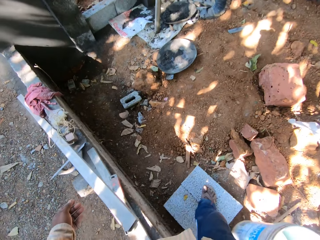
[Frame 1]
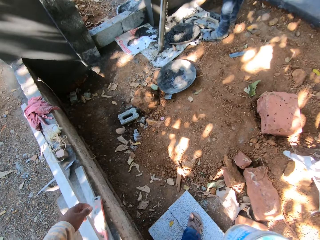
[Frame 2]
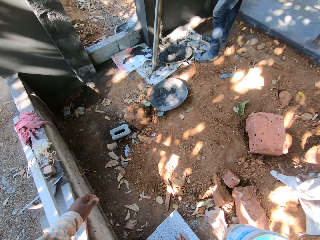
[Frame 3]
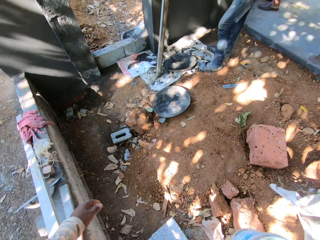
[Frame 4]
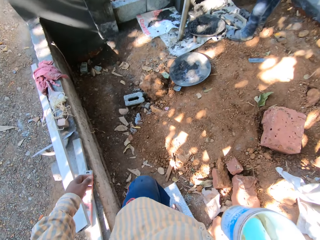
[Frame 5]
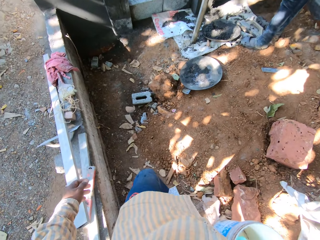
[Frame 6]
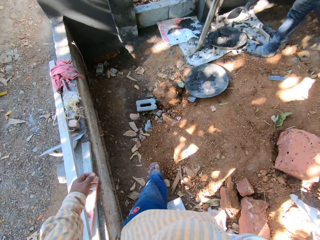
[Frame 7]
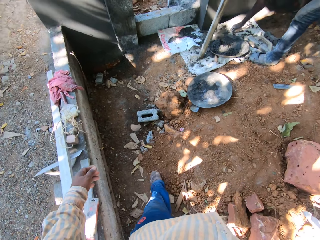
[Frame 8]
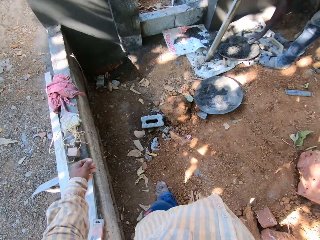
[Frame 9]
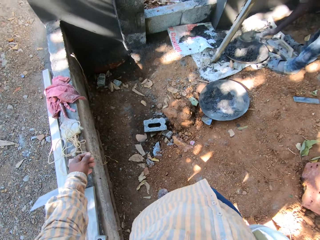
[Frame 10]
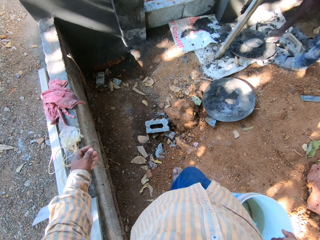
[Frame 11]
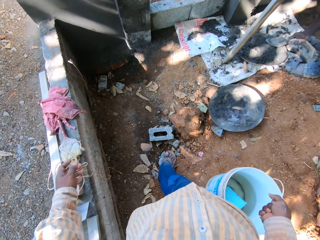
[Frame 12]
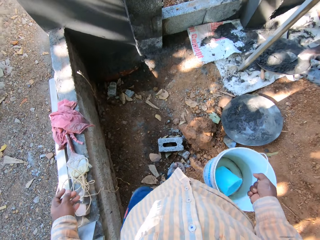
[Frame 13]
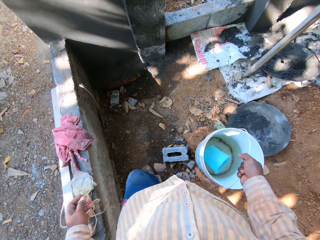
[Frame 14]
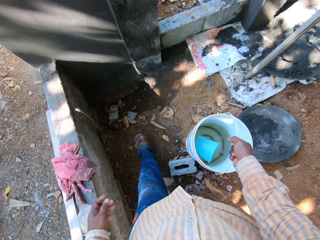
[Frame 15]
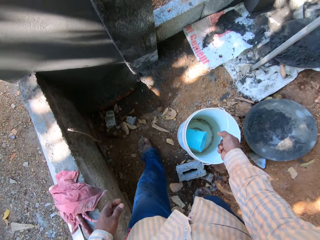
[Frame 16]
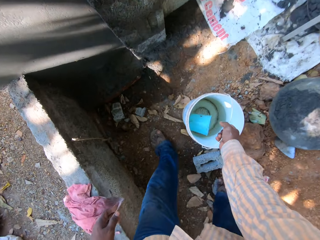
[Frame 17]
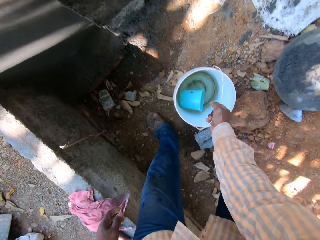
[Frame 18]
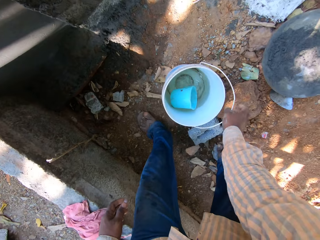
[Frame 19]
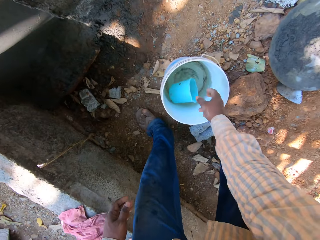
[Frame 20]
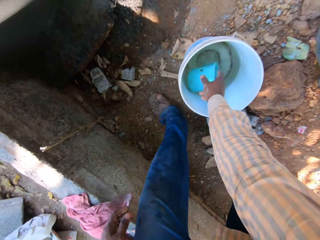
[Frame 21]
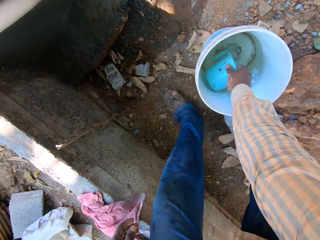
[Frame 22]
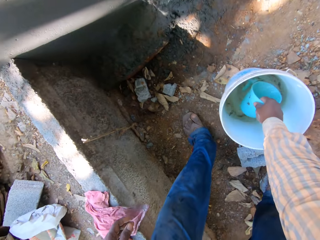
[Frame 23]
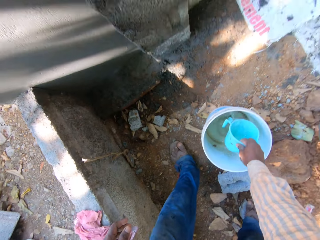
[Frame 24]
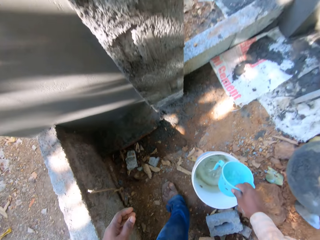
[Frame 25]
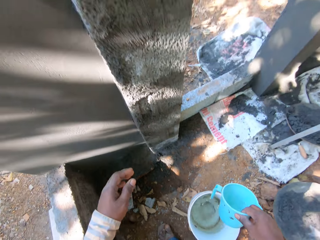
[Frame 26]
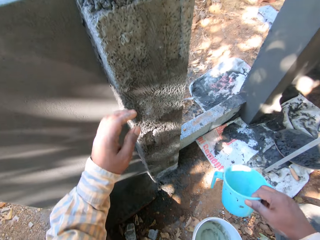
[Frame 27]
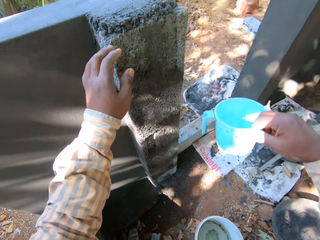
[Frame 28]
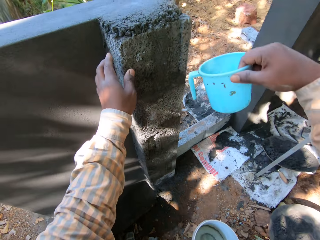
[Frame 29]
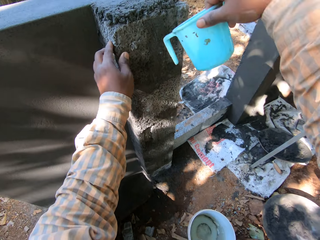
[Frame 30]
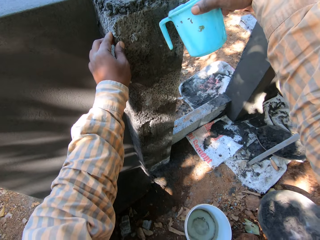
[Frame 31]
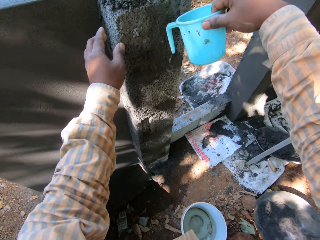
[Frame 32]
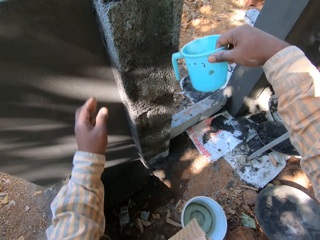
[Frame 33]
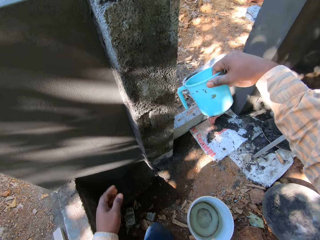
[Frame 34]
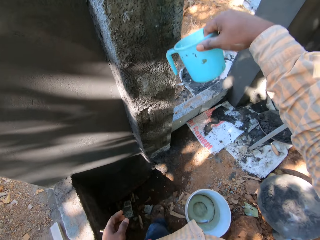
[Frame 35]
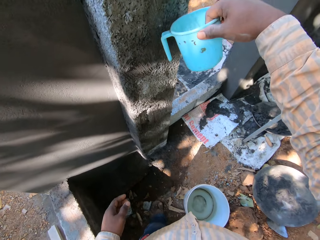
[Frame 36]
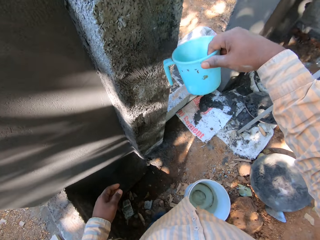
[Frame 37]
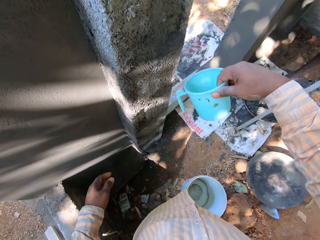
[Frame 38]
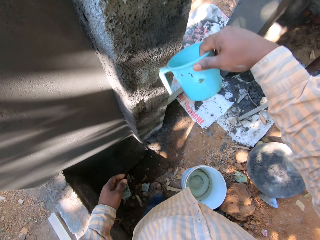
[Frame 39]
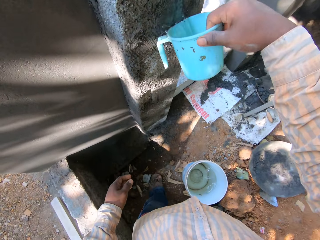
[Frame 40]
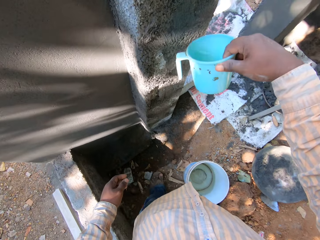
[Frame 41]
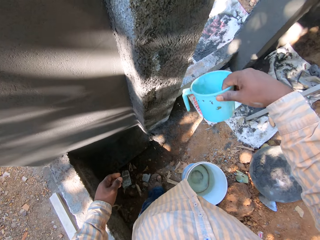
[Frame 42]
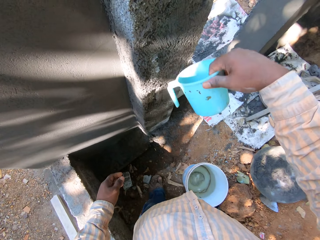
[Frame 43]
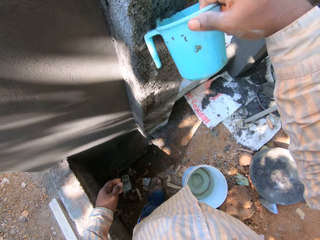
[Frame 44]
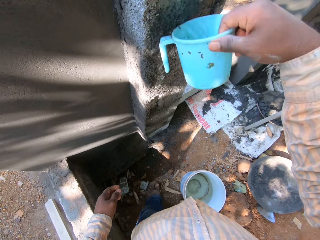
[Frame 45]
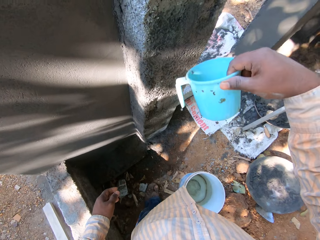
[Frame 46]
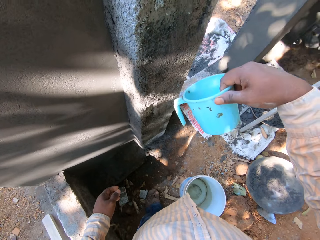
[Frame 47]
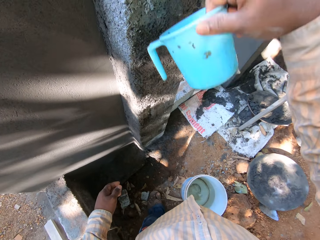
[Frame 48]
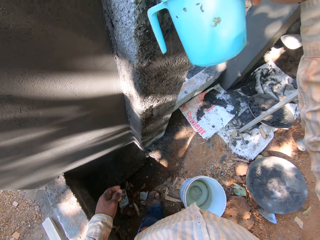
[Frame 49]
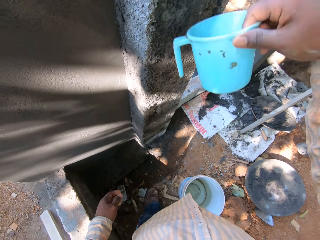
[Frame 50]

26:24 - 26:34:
The camera wearer places the bucket on the ground with his right hand. He takes water in a cup in the bucket with his right hand. He holds the wall. He pours water on a pillar with the cup in his right hand. He drops the hand down from the wall. He pours water to the wall.

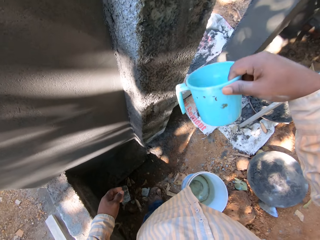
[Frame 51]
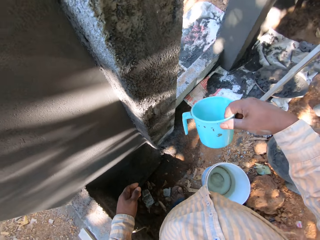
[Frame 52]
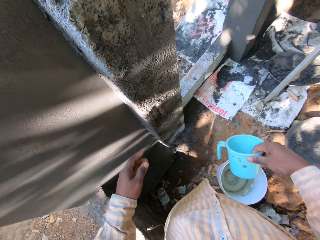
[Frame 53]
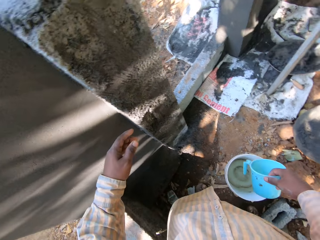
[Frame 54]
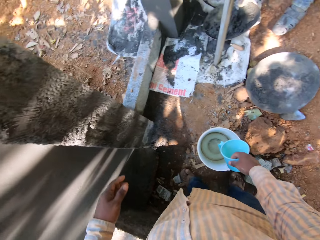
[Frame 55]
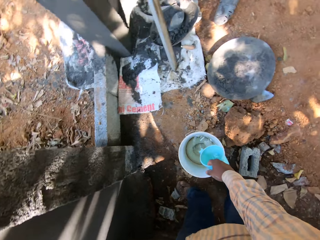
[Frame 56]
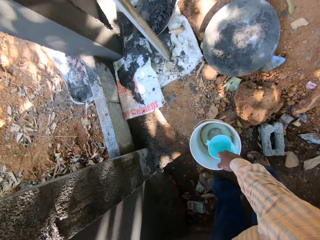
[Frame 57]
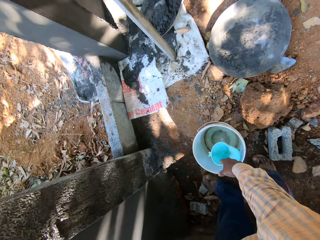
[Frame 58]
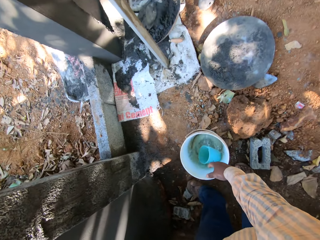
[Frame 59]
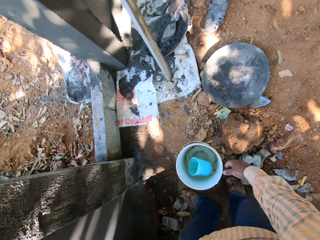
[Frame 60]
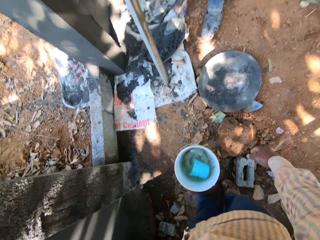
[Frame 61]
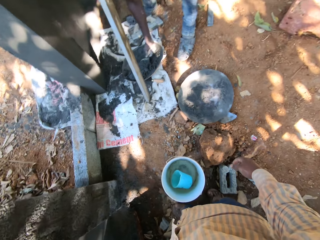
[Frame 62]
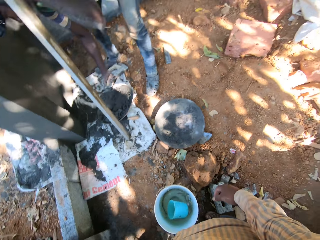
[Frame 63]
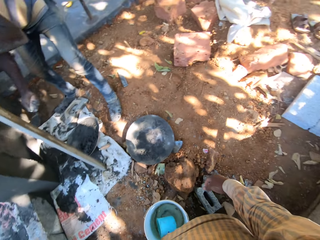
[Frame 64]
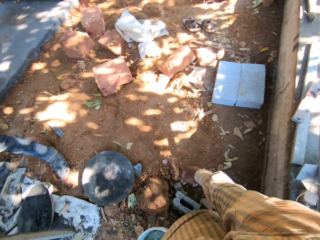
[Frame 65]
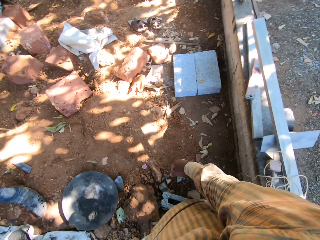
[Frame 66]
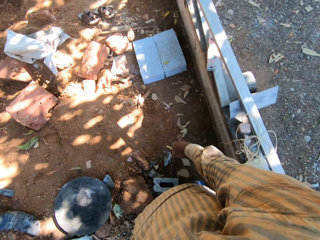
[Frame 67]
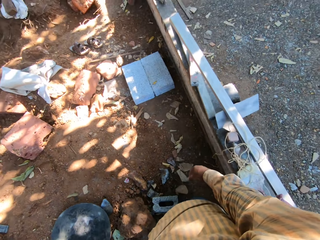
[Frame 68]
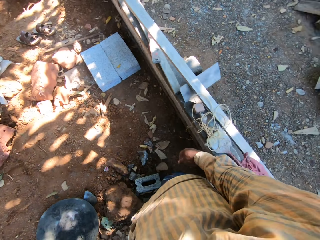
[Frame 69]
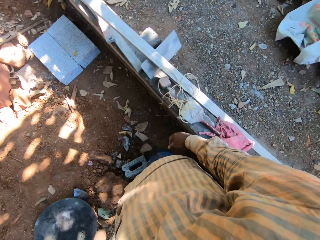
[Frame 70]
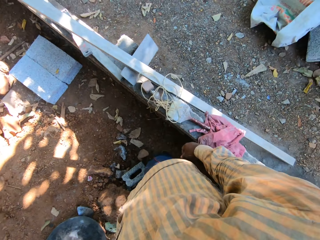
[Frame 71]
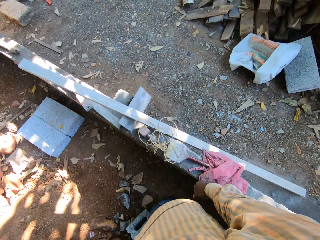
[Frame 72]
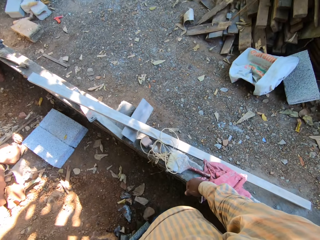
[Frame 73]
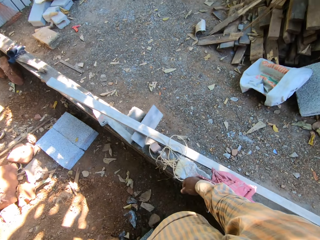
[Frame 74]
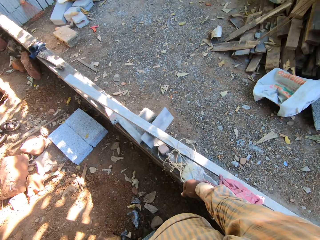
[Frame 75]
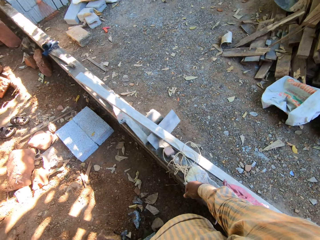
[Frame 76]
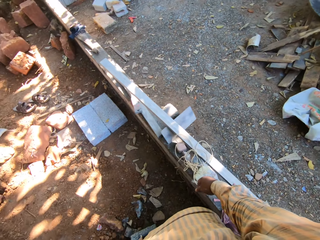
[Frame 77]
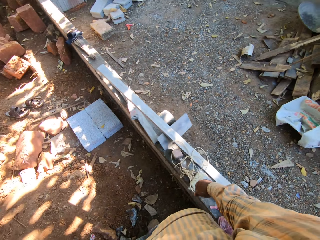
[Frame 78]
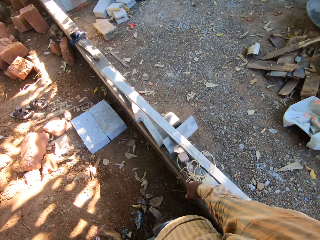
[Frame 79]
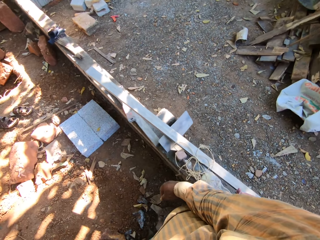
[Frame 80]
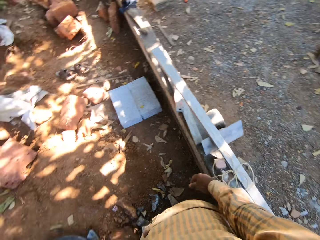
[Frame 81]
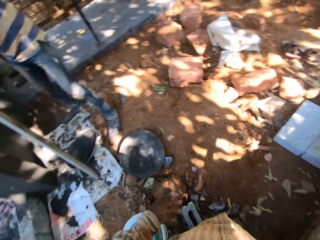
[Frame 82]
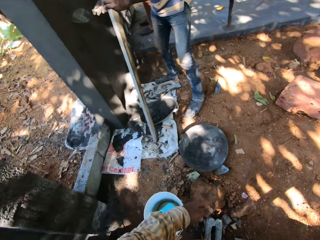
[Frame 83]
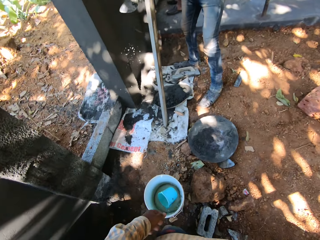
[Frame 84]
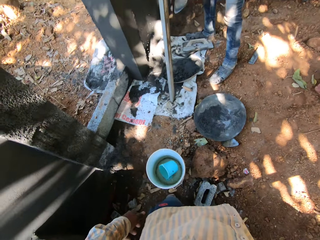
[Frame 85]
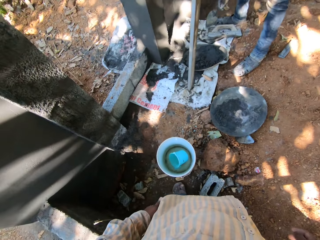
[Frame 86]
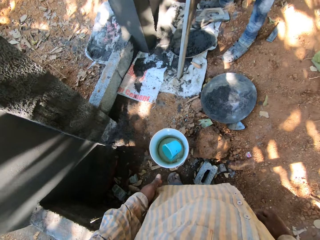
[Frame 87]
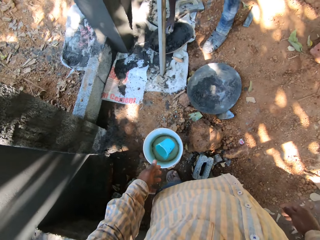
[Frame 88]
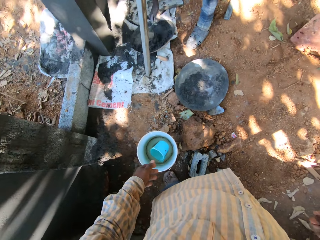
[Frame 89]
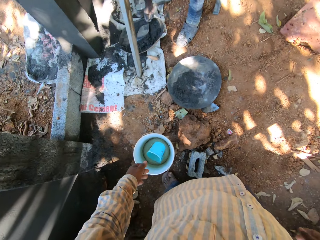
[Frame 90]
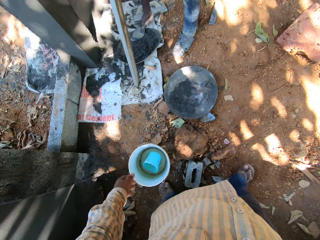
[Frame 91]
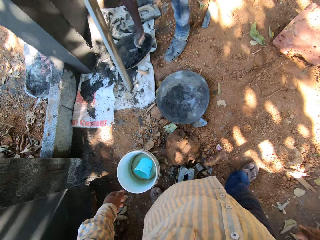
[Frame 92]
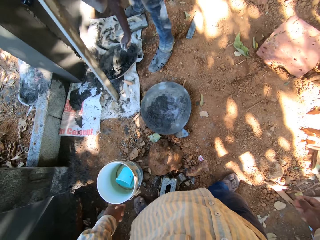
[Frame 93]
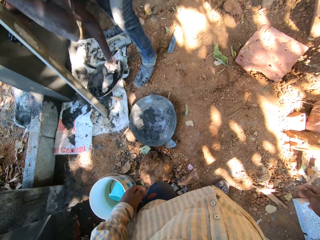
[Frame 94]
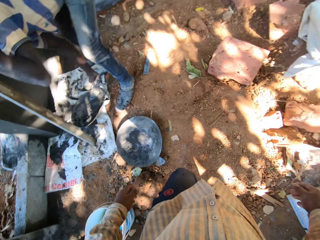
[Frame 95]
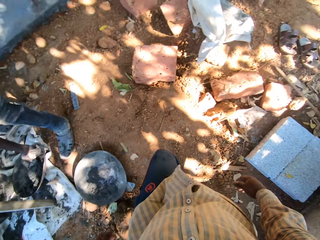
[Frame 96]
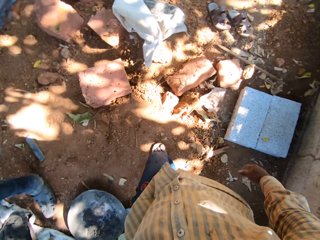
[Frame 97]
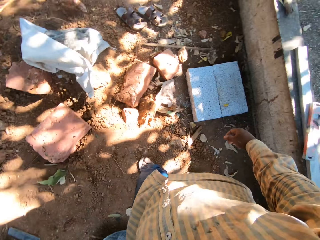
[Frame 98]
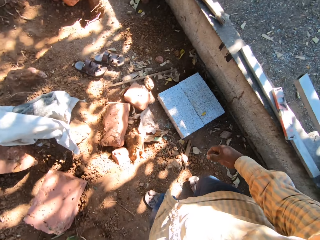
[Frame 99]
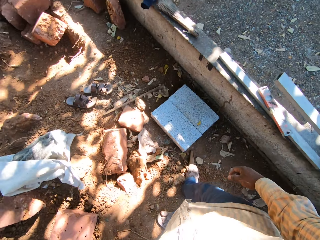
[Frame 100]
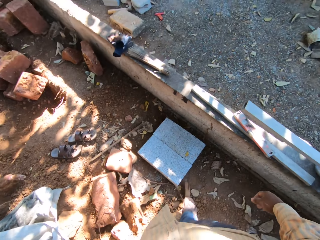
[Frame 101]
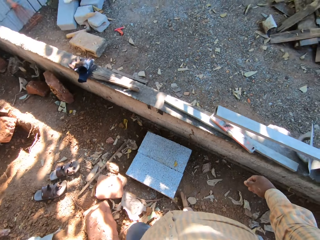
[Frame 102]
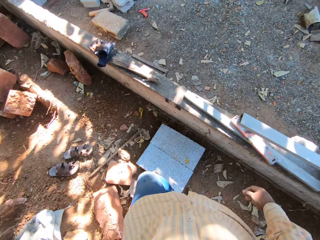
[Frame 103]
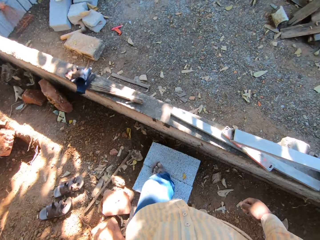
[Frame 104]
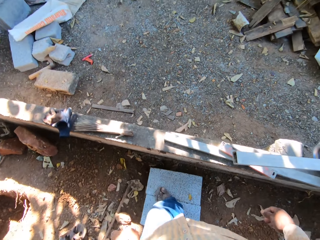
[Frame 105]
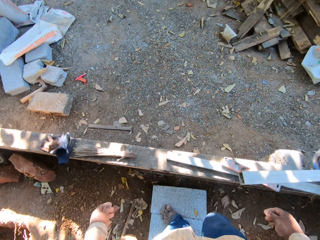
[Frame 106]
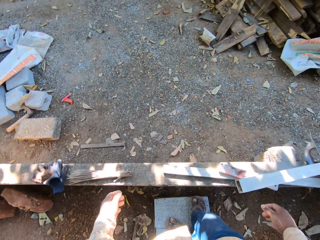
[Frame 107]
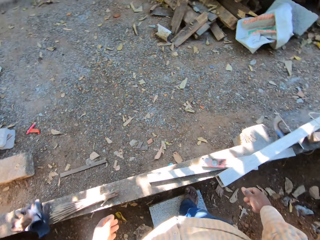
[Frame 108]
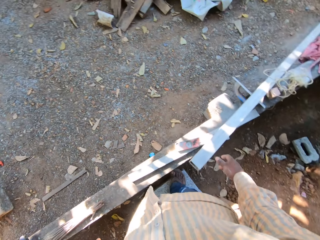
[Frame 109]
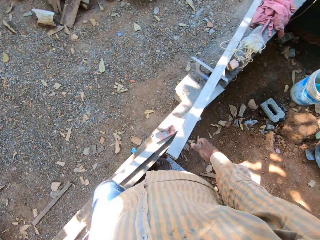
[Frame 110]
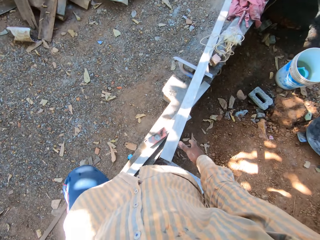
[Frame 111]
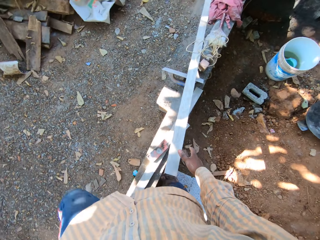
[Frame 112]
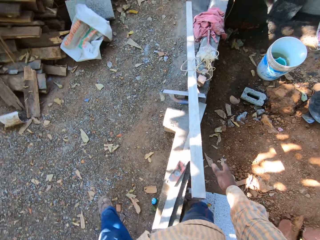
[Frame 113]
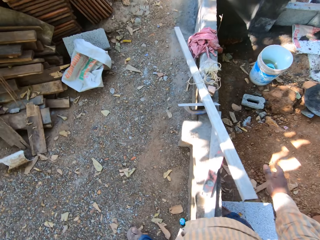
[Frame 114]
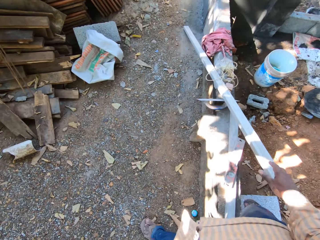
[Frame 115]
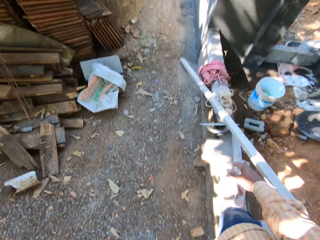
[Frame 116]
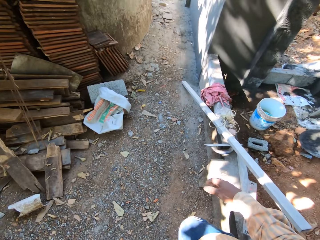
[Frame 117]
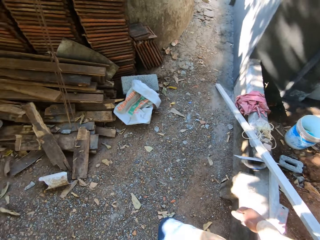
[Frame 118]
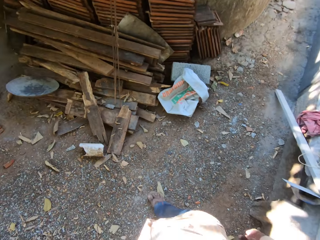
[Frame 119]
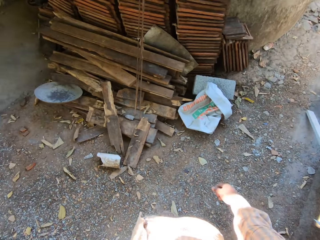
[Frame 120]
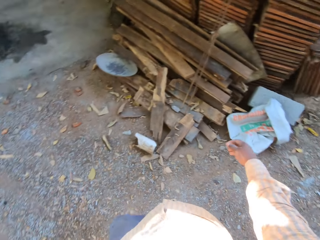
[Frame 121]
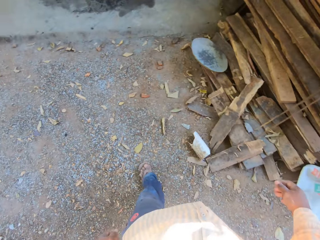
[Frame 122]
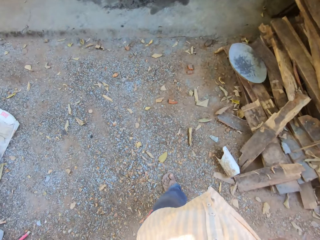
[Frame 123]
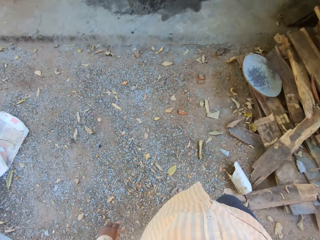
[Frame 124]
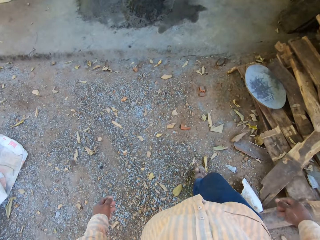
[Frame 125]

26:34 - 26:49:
The camera wearer drops the cup into the bucket with his right hand. He looks around. He walks.
